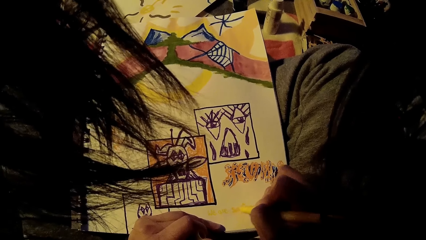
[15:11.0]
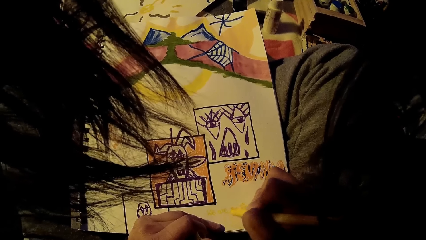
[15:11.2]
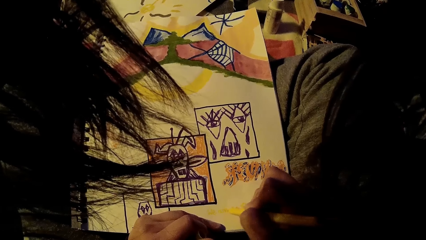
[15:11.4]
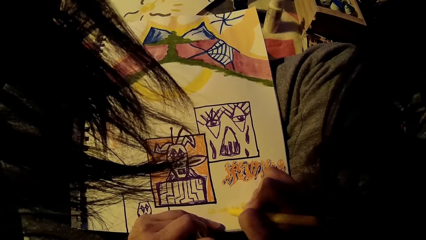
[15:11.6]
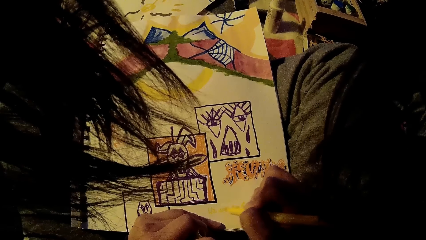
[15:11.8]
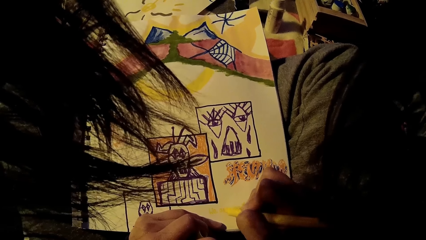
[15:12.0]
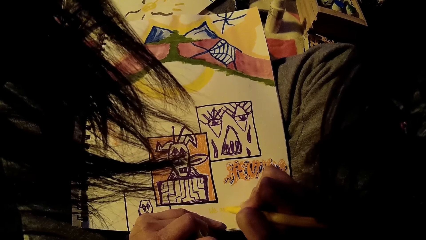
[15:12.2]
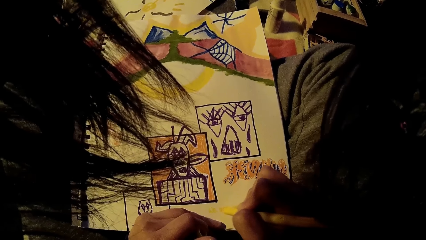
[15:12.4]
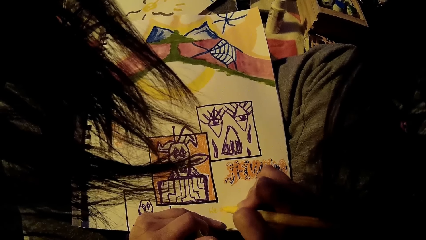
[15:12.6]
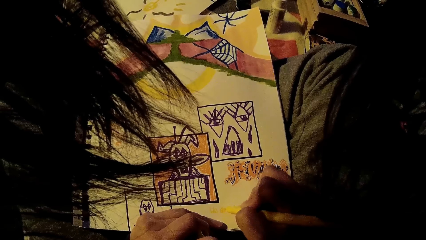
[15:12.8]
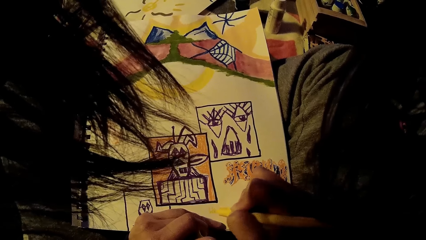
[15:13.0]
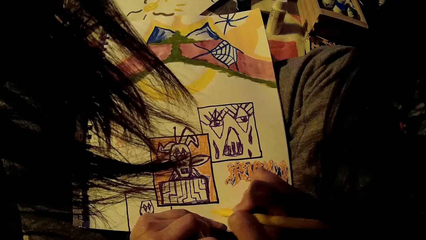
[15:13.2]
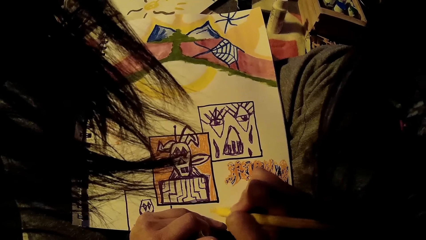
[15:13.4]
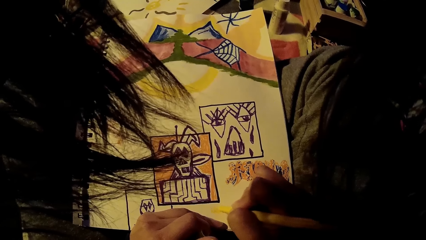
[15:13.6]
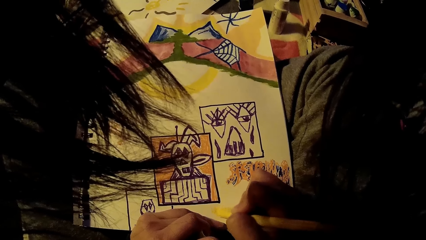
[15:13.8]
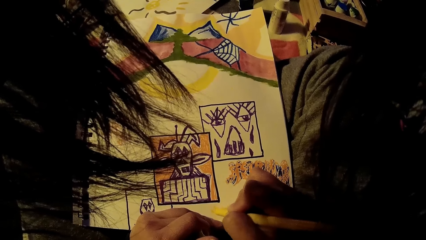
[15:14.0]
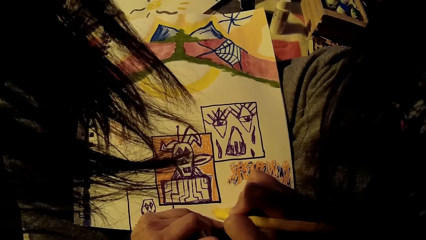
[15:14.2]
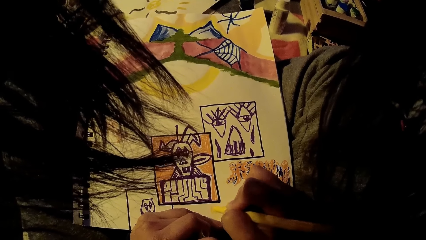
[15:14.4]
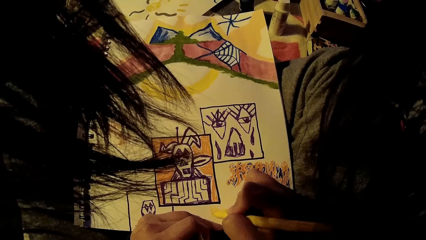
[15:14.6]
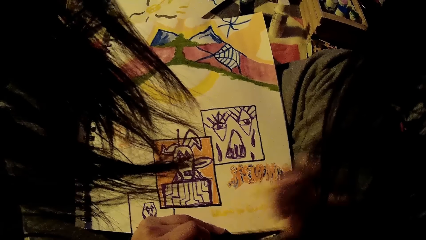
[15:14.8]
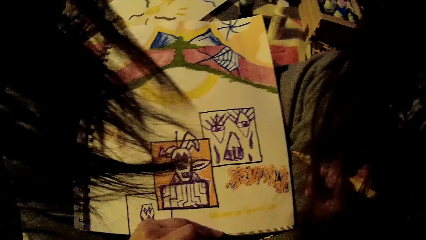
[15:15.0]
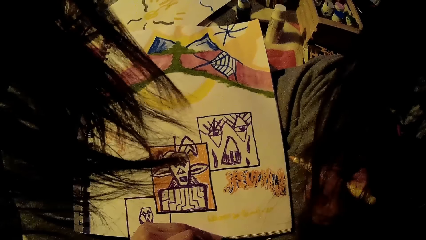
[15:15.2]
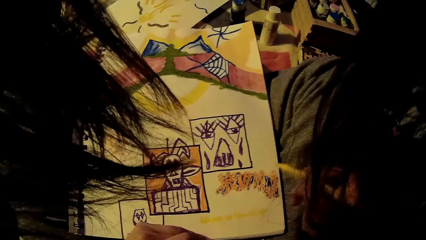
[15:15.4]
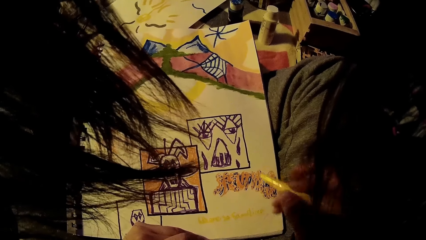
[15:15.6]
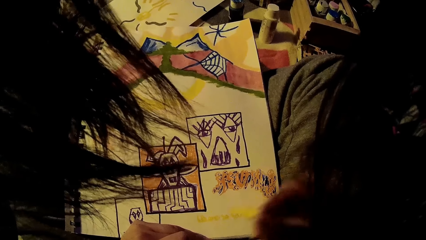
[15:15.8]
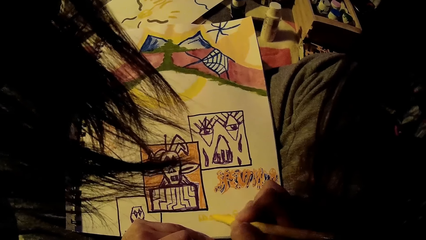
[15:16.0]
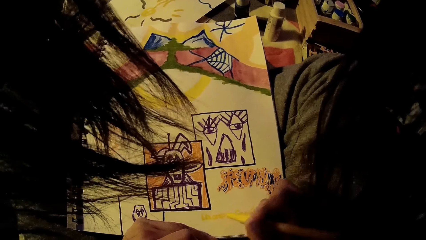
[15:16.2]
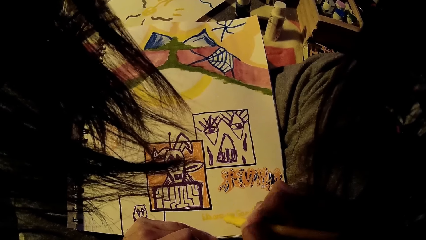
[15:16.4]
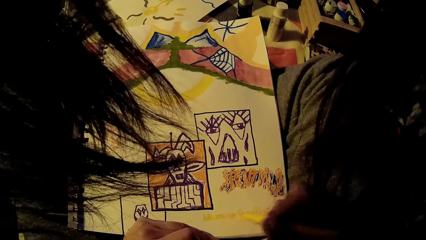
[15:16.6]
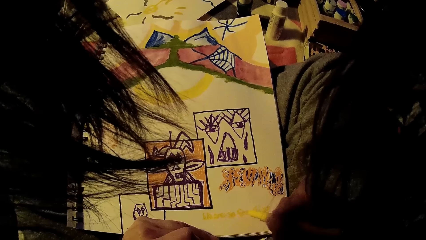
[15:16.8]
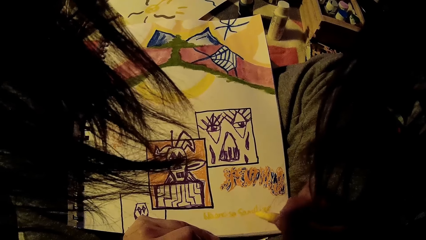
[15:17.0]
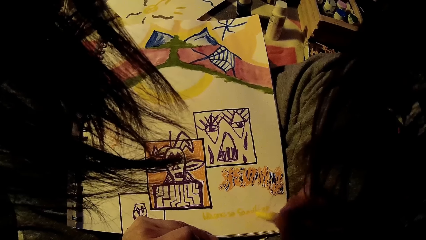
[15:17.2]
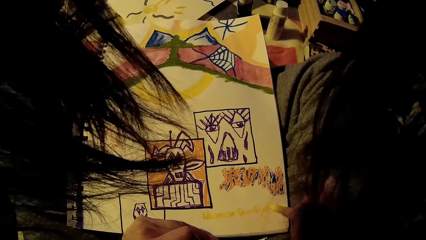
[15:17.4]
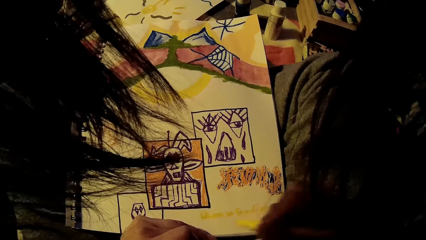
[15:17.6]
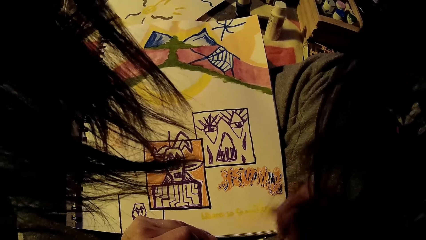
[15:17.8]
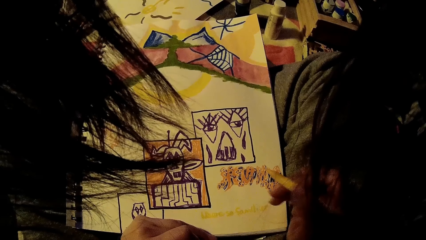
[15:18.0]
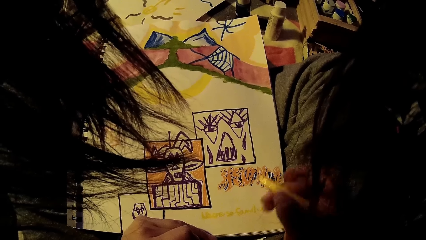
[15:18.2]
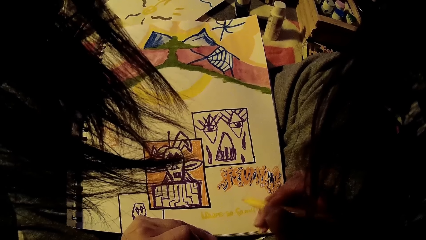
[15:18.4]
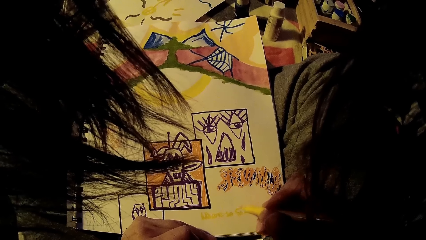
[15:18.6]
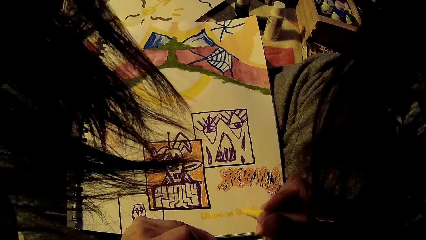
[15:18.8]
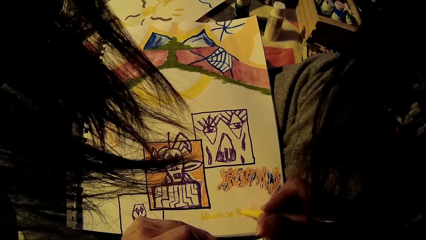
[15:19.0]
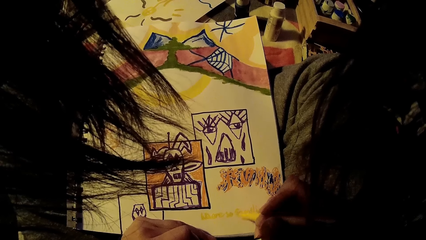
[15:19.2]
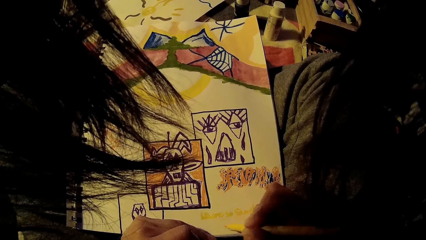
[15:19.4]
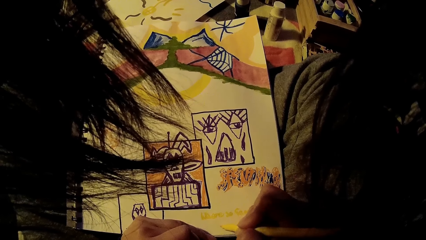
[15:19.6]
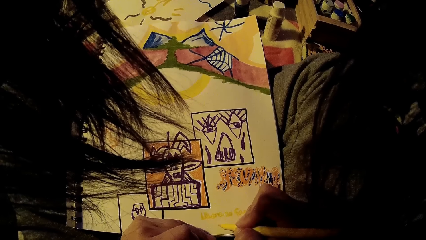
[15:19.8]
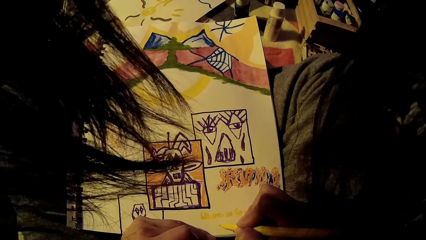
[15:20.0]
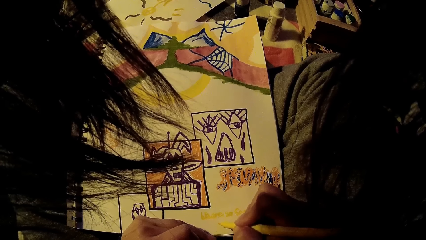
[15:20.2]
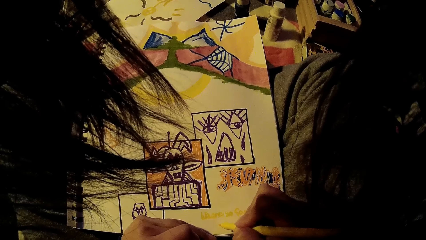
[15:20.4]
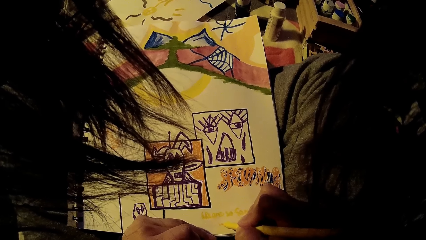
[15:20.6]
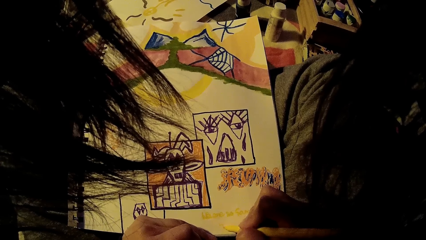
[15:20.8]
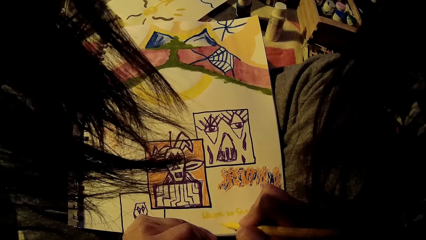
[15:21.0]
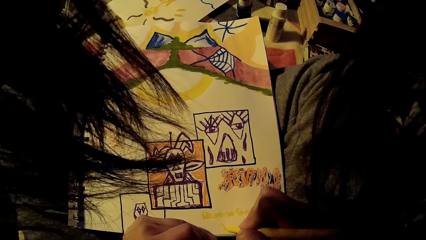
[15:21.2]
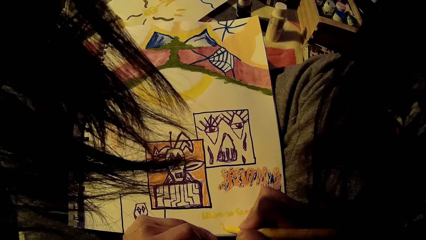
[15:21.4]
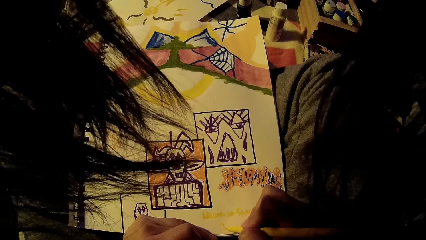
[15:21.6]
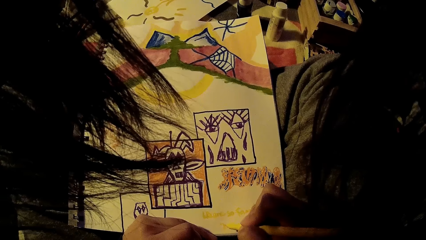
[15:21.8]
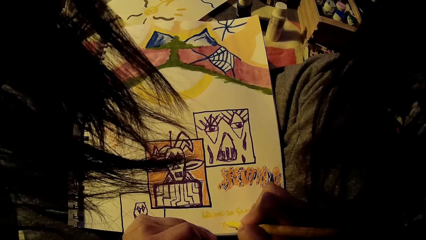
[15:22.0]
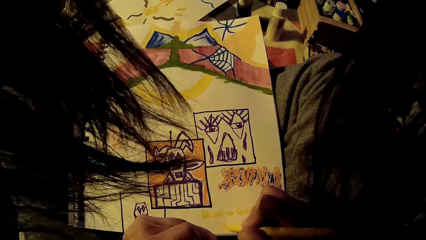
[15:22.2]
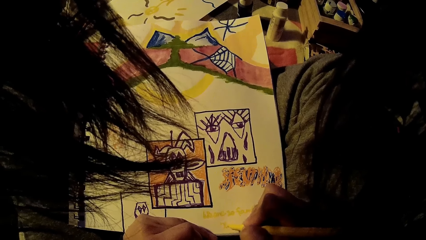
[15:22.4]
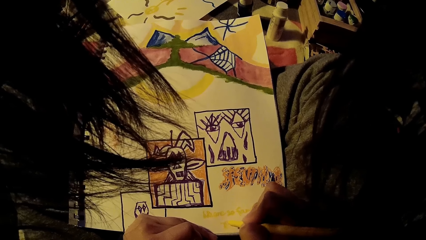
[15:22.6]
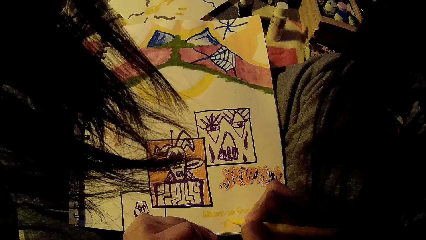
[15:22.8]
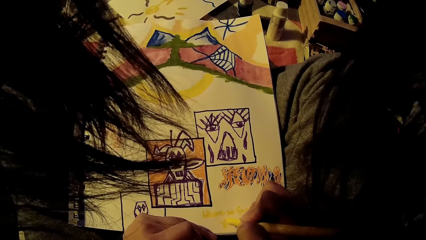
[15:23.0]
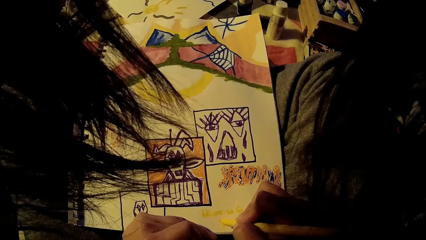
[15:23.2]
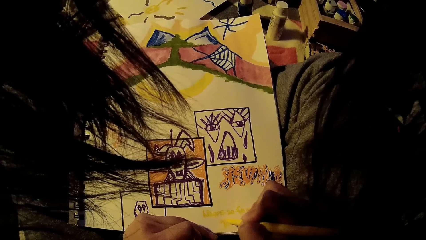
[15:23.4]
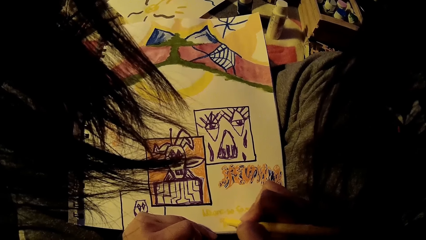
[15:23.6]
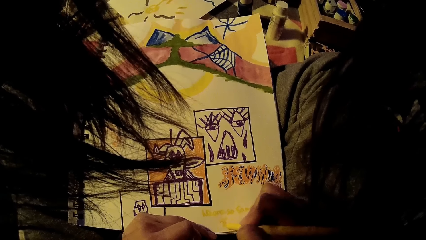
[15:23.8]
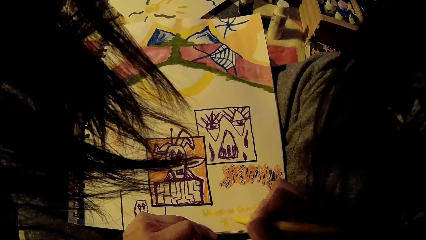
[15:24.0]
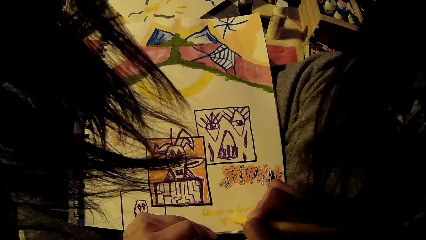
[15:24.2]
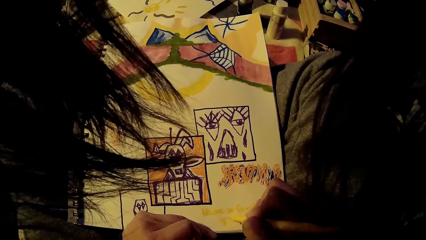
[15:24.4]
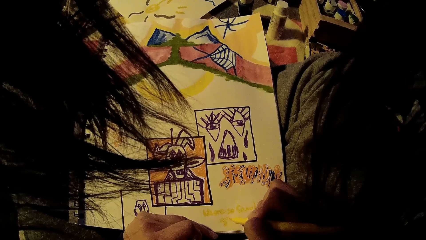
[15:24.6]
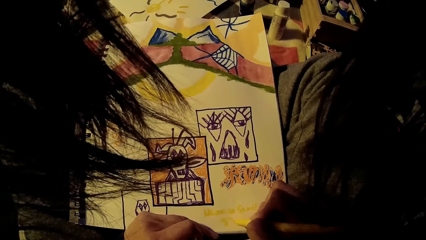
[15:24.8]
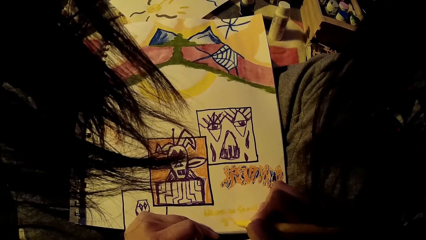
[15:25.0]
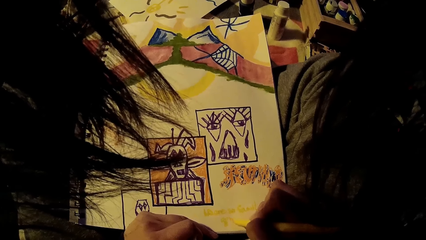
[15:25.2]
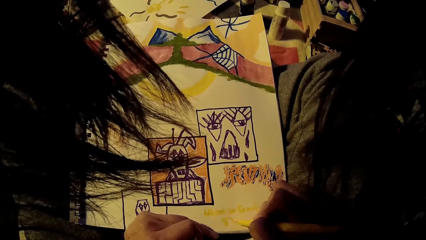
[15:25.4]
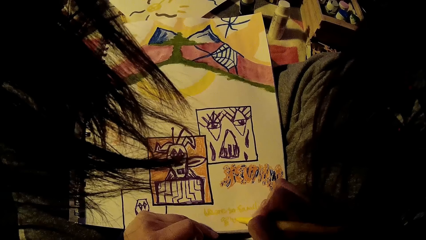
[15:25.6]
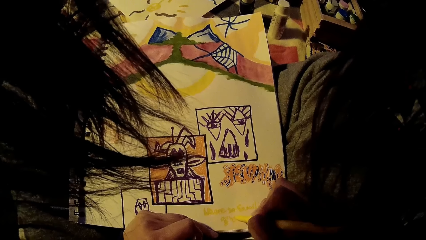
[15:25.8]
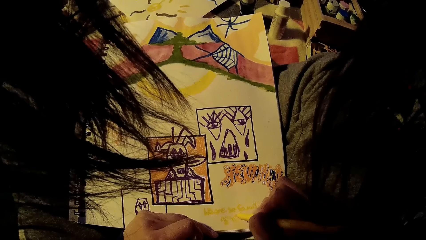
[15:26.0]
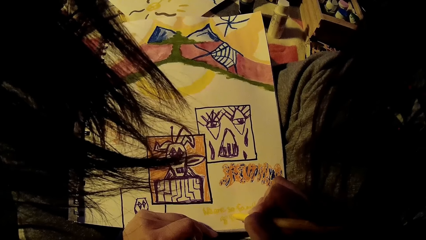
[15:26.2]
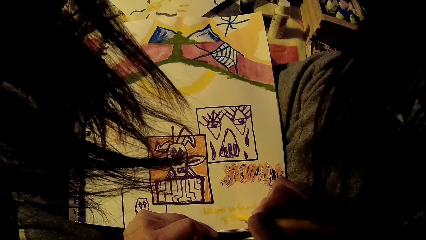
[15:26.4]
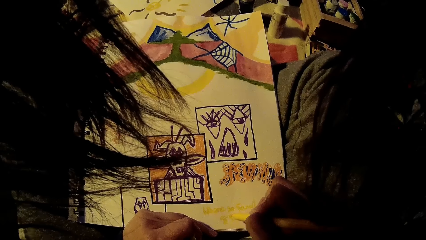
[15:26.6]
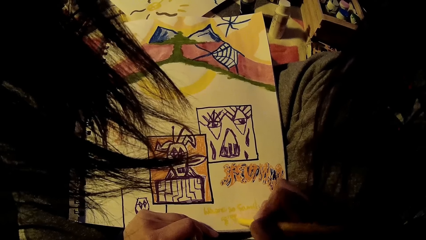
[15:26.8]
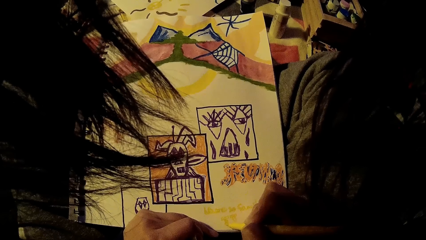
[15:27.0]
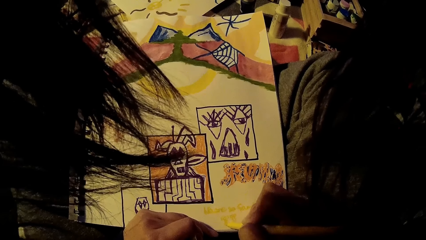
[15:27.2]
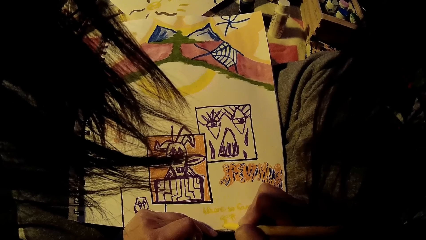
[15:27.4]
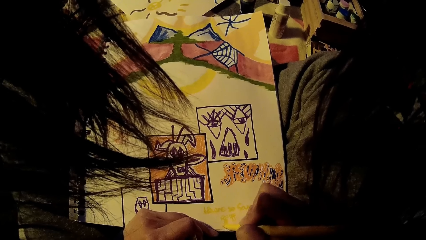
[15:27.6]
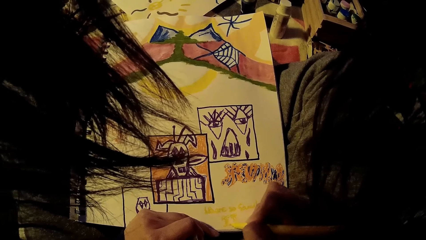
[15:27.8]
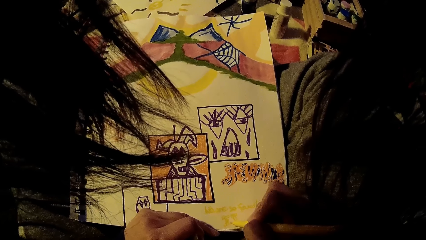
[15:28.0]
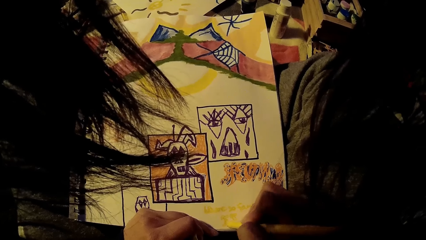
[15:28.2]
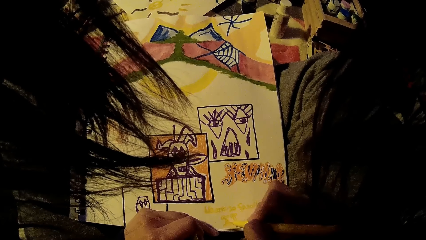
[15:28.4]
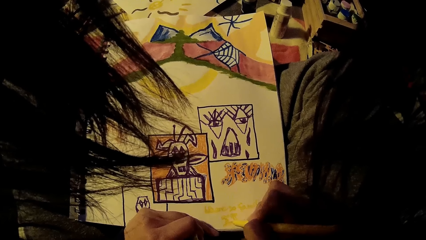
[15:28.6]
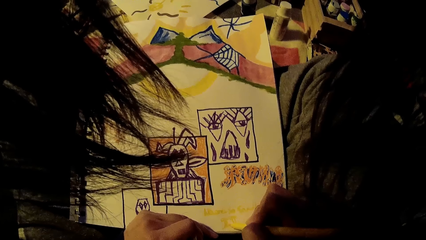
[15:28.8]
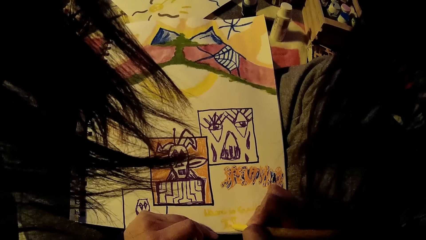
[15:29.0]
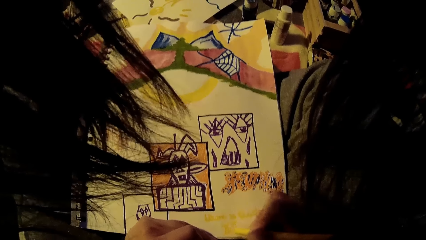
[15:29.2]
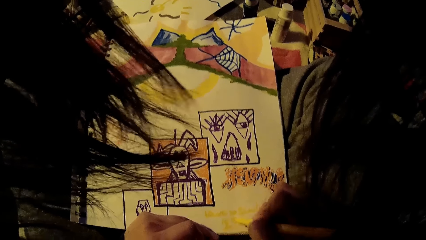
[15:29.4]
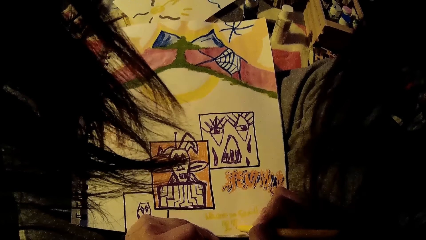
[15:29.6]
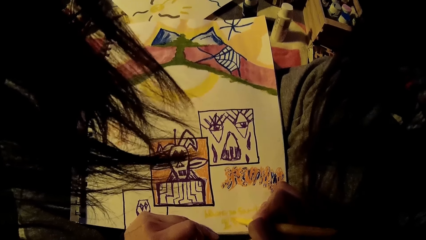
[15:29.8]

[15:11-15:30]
The camera wearer traces the letterings on the drawing book with the yellow painting marker in her right hand. She looks on the drawing book. She writes in the drawing book. She straightens a hand. She writes on the drawing book with the yellow painting marker in her right hand.
